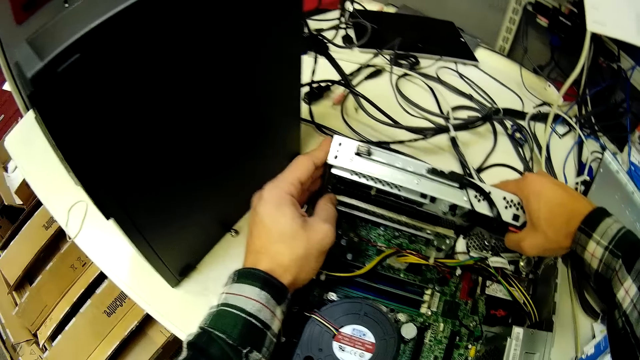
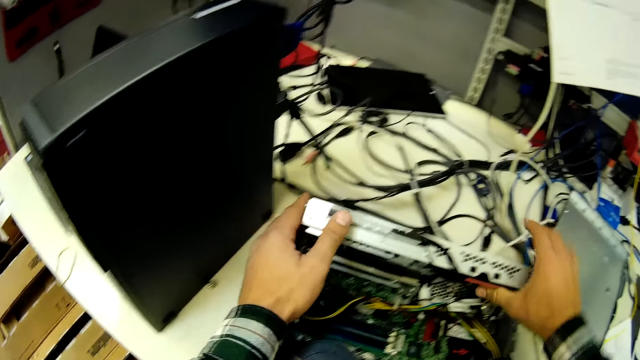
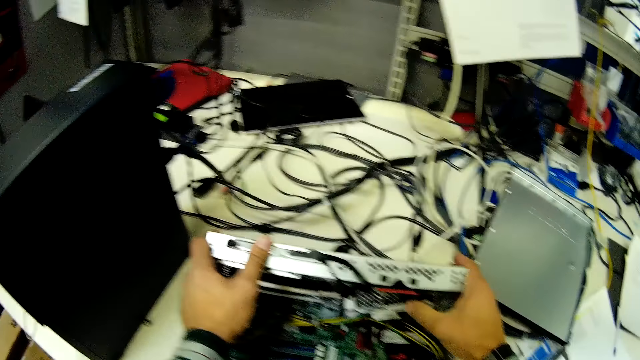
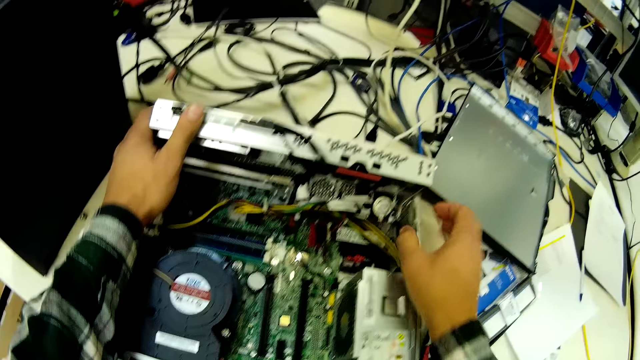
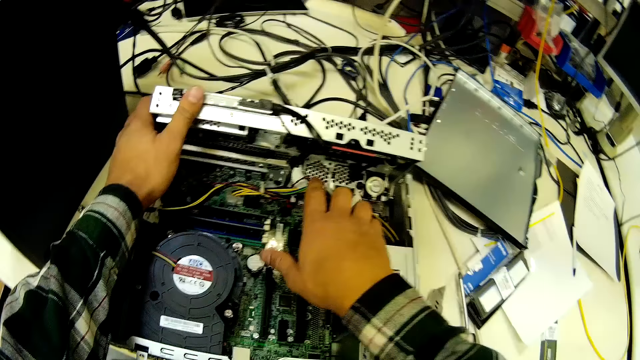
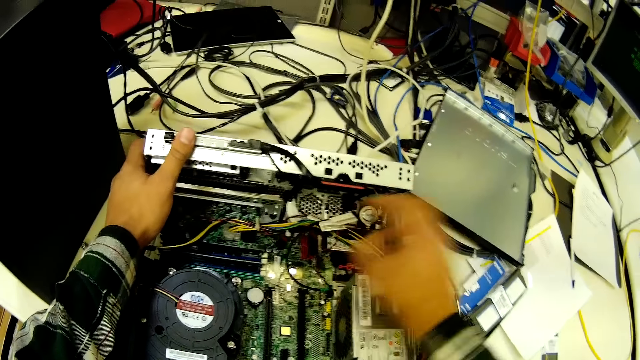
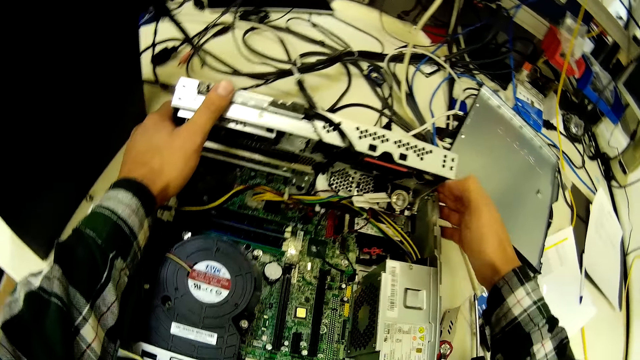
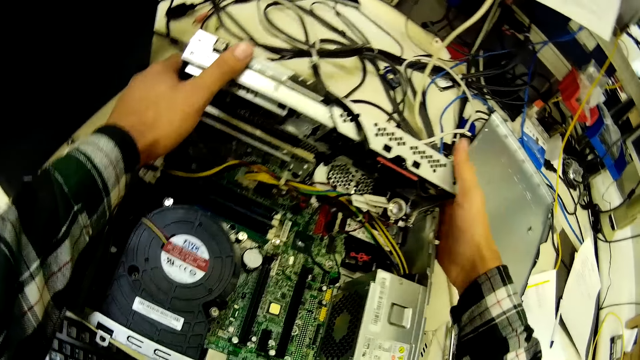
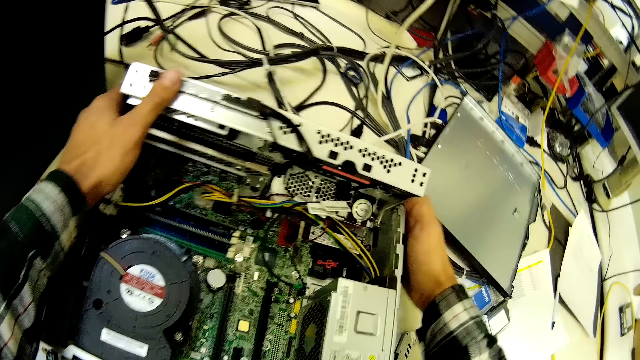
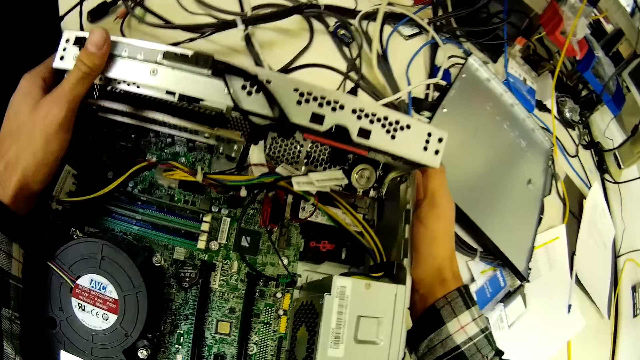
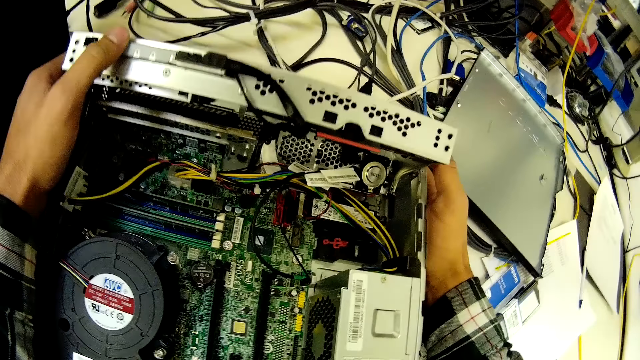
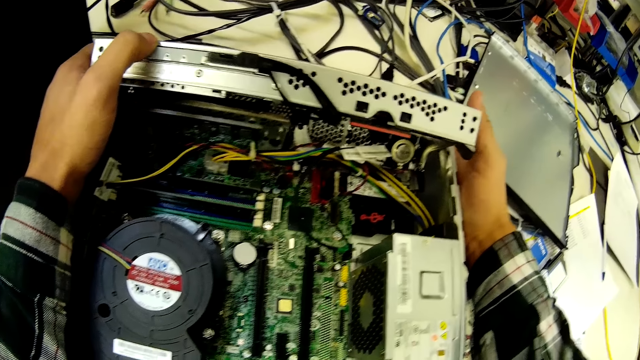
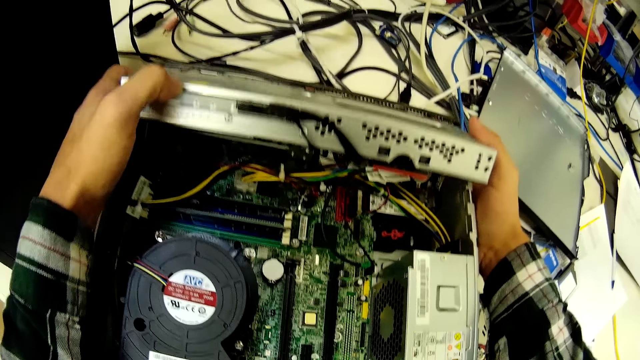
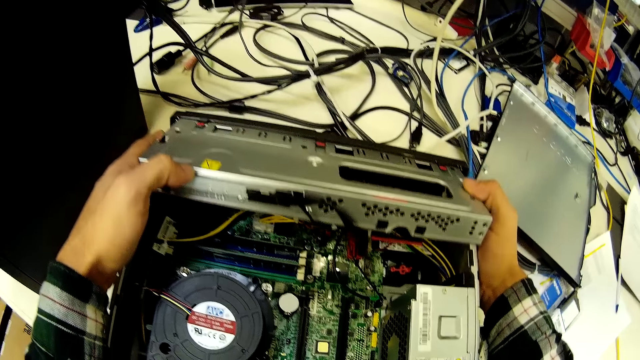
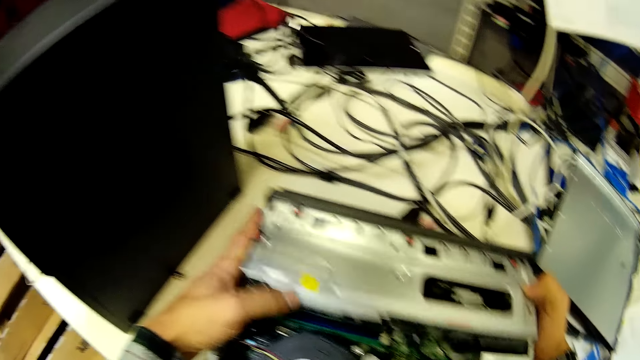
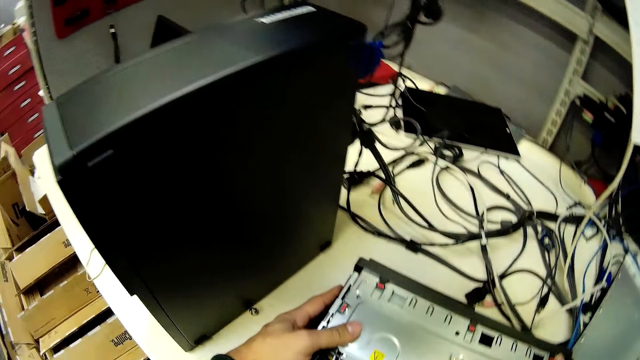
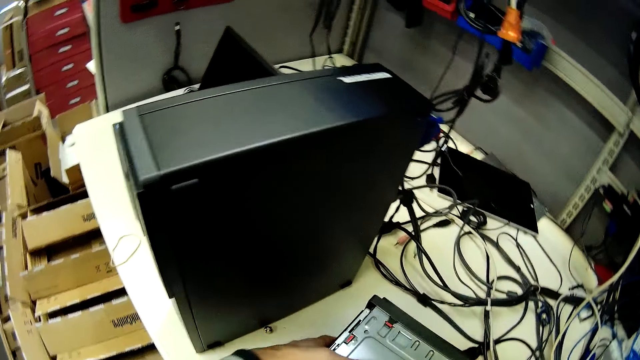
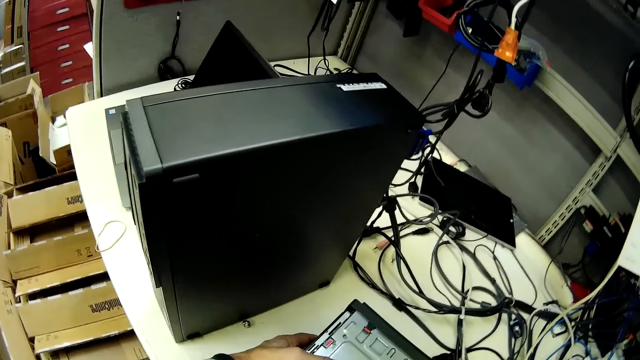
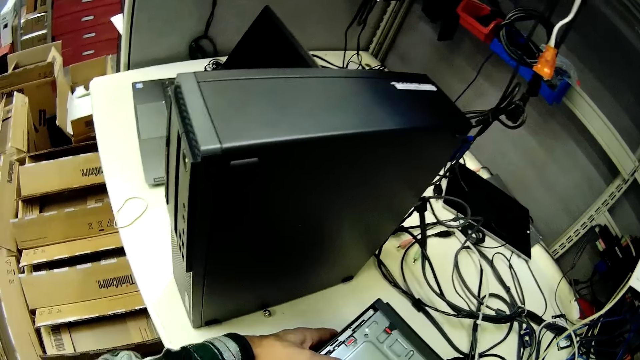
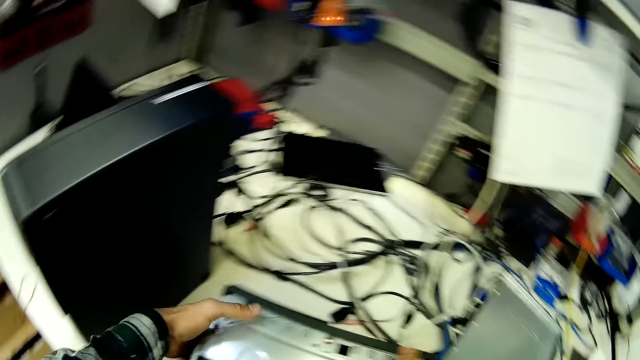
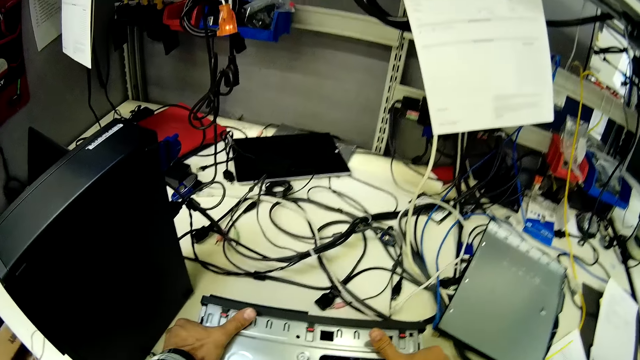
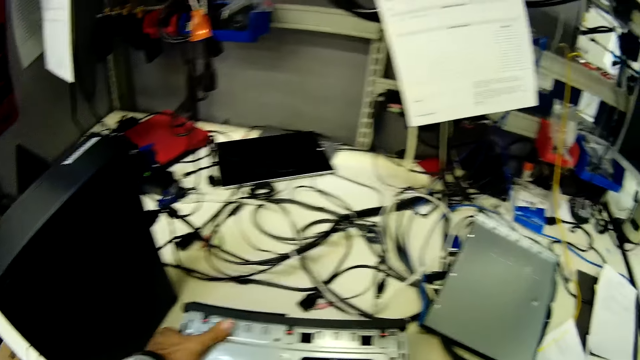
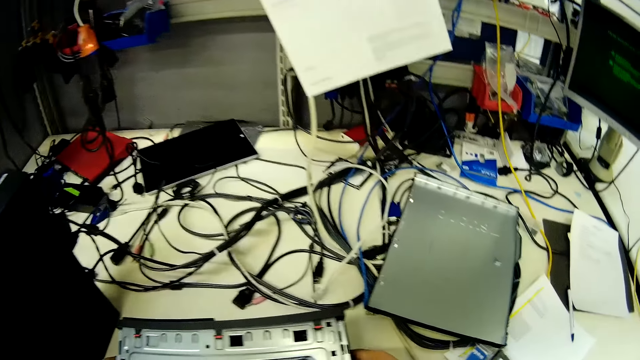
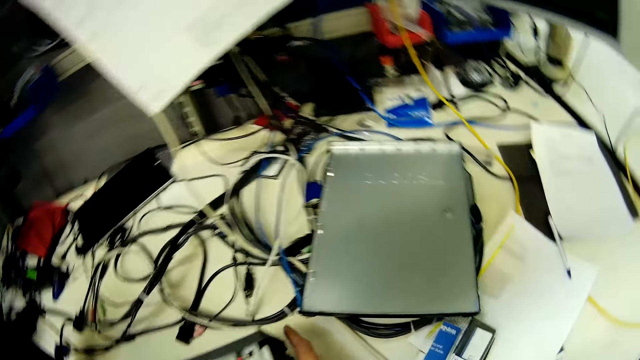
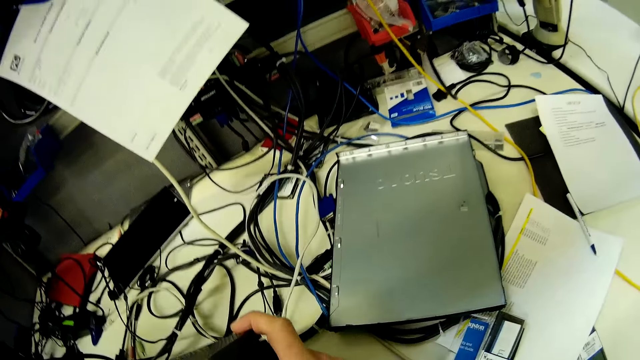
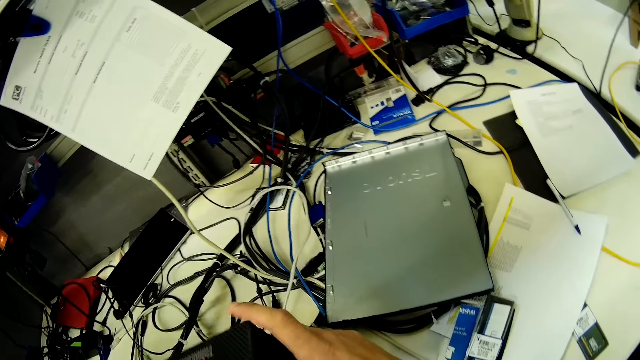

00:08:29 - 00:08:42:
The camera wearer touches the cables. They cover the CPU.

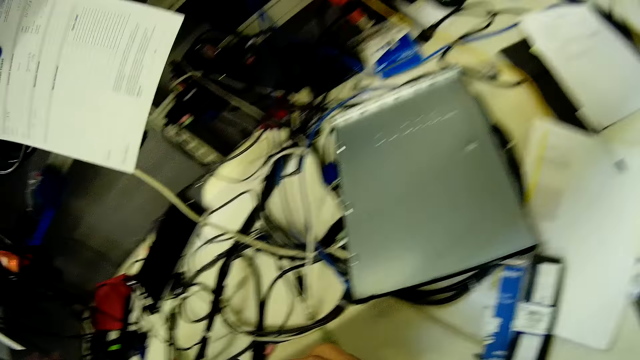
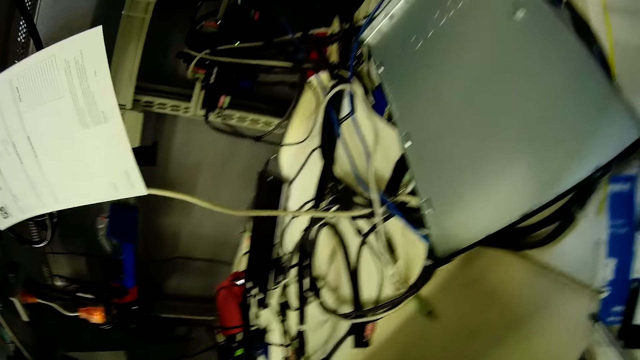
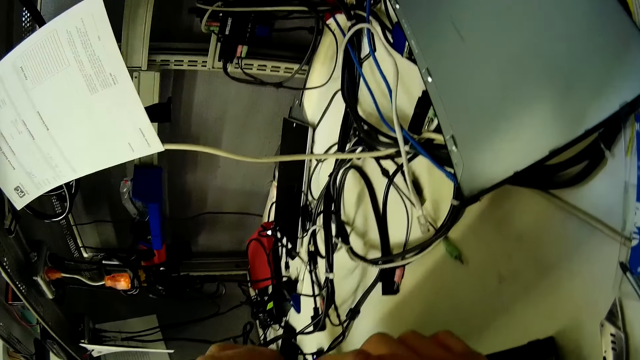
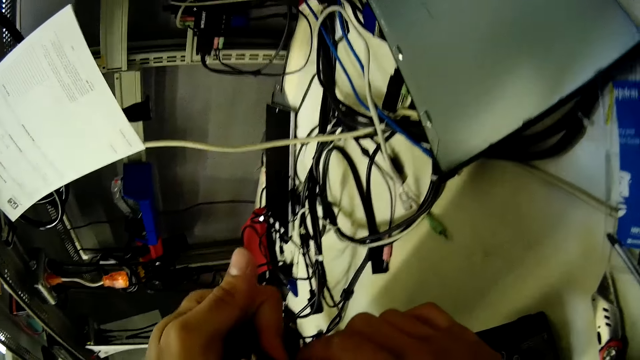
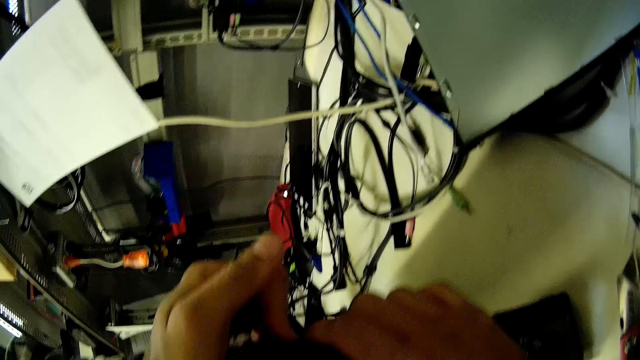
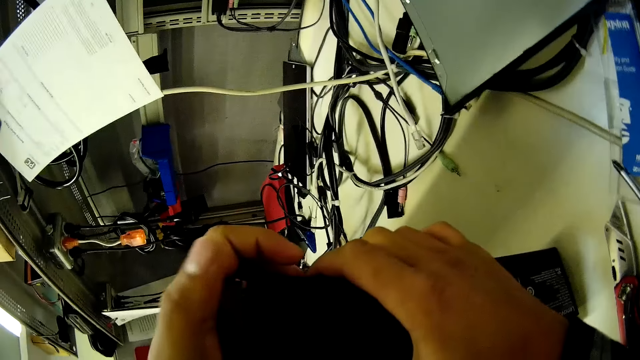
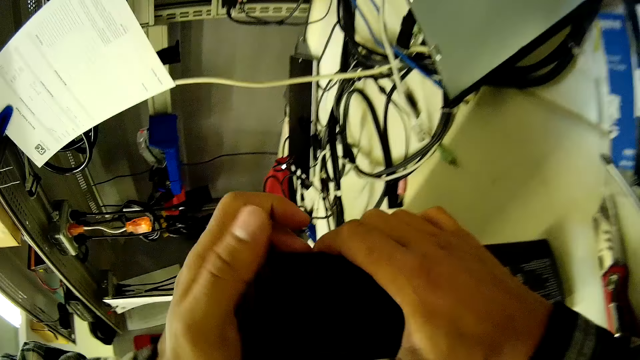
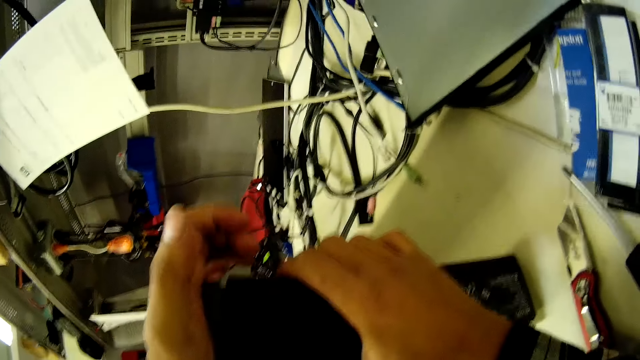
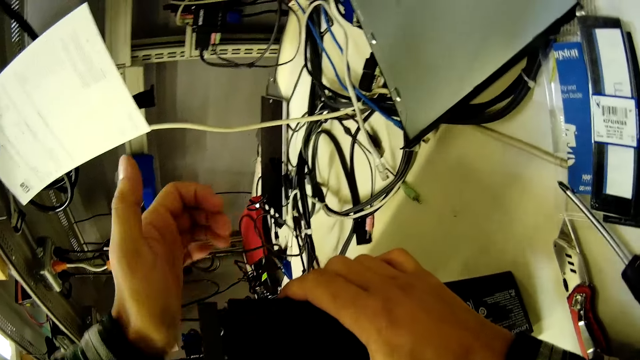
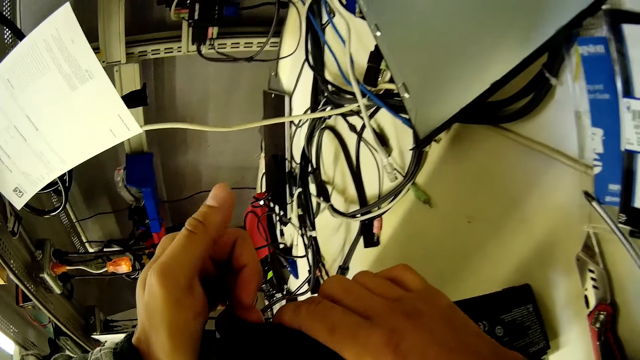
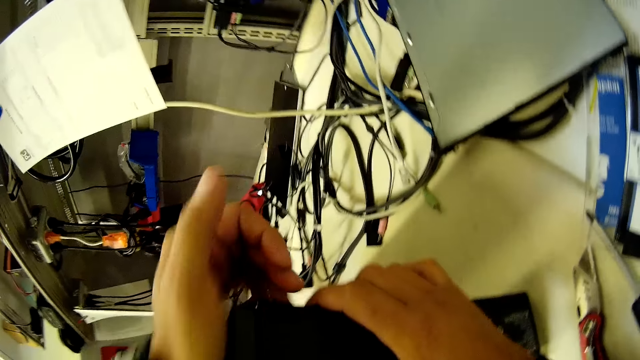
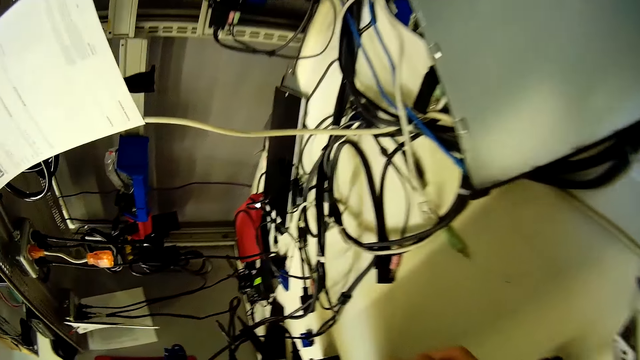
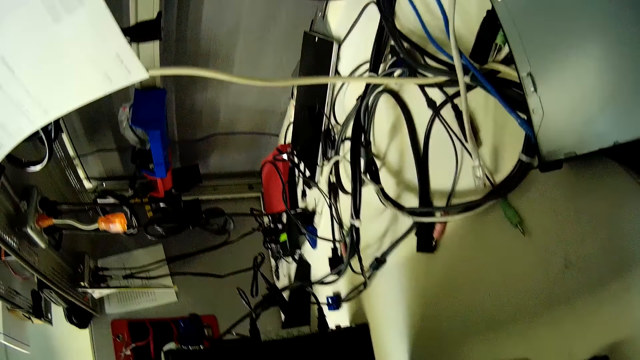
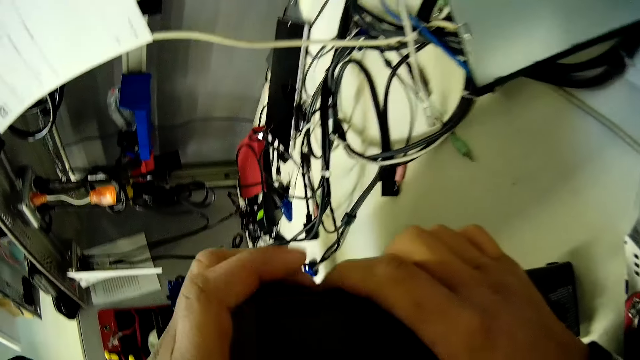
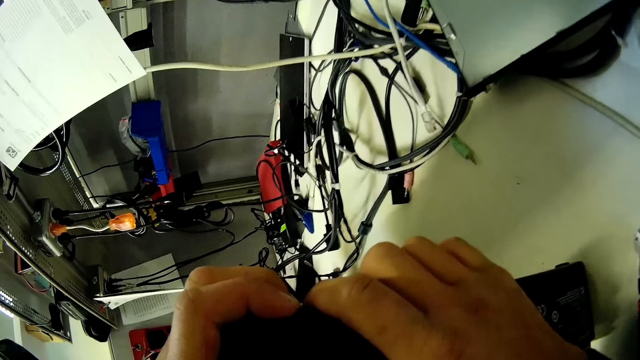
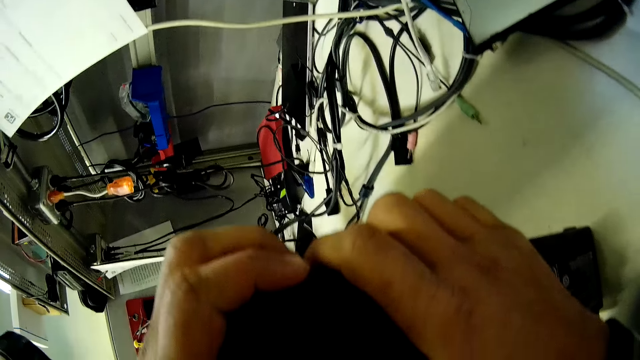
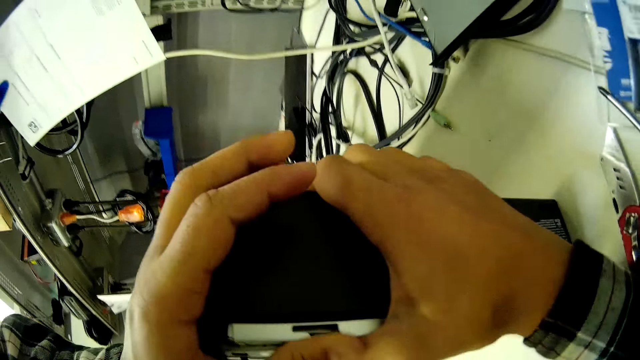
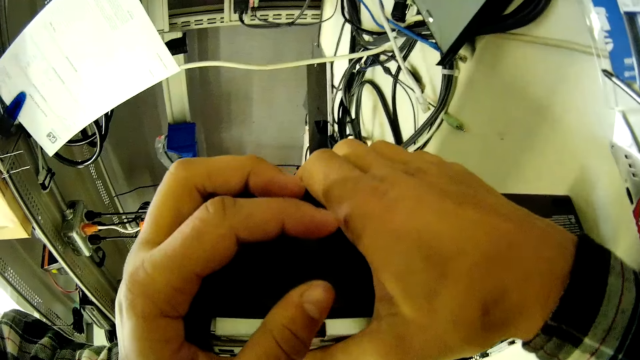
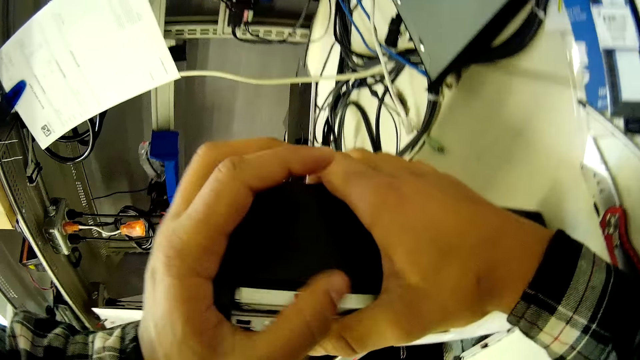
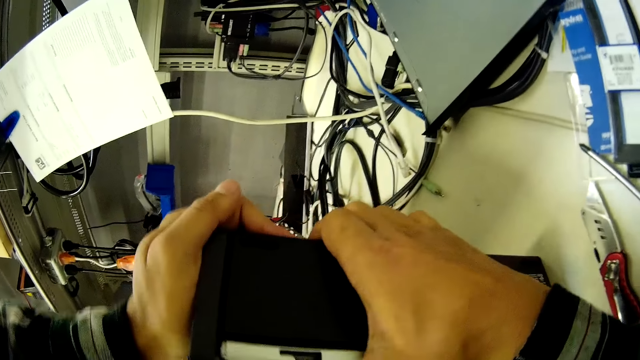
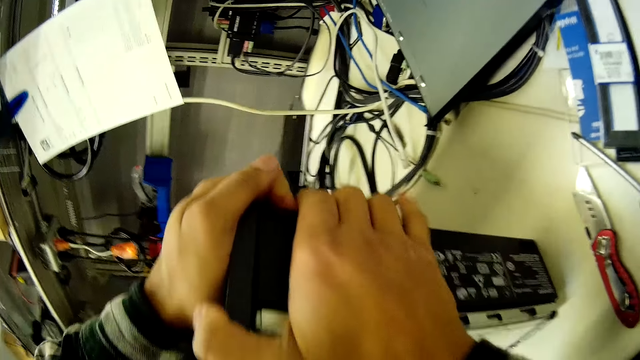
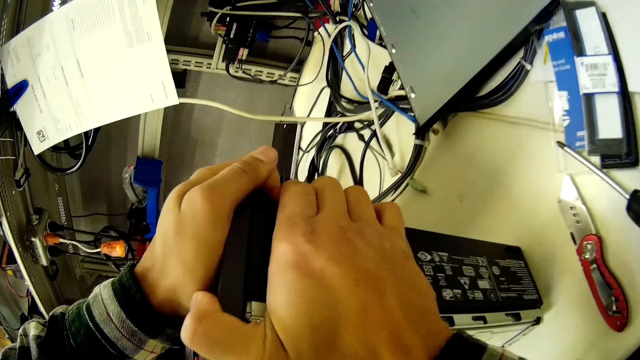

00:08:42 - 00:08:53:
The camera wearer fixes the CPU. They knock the CPU.
